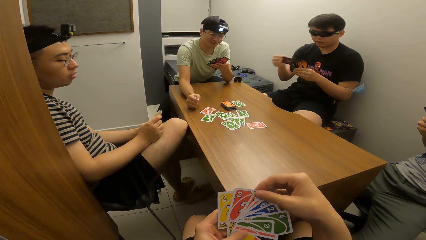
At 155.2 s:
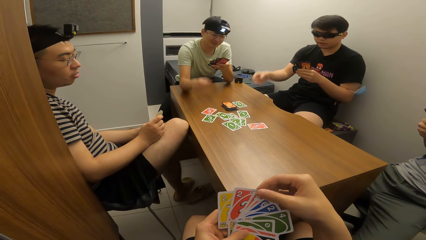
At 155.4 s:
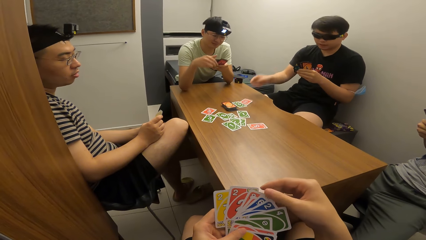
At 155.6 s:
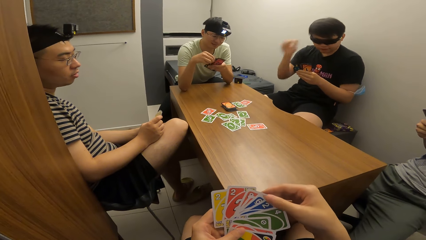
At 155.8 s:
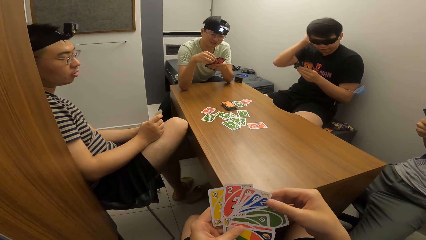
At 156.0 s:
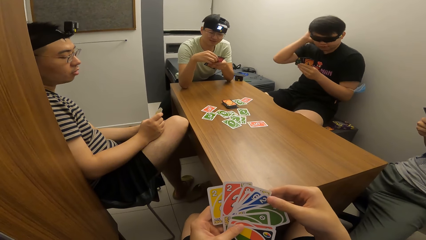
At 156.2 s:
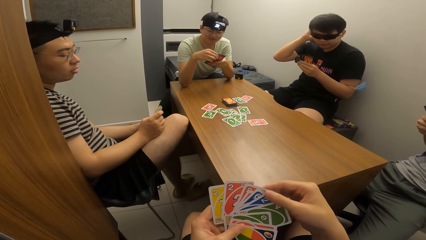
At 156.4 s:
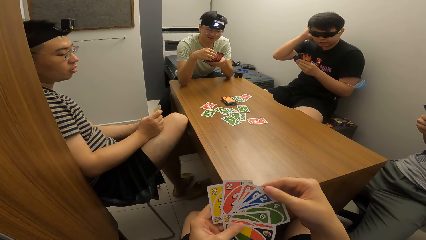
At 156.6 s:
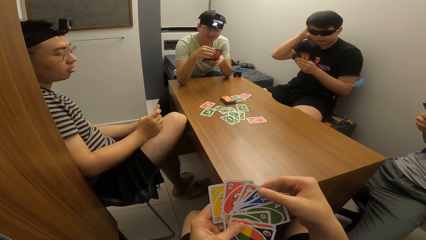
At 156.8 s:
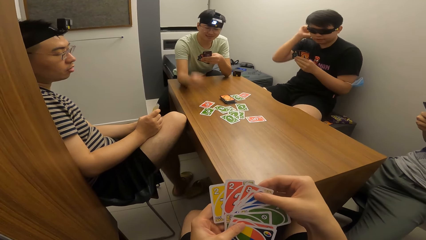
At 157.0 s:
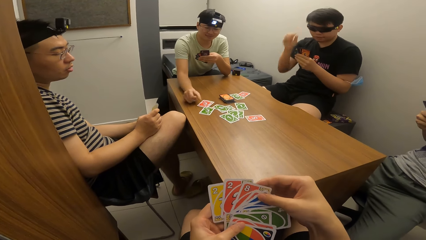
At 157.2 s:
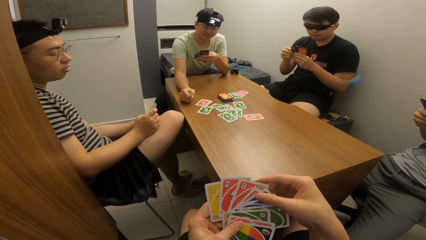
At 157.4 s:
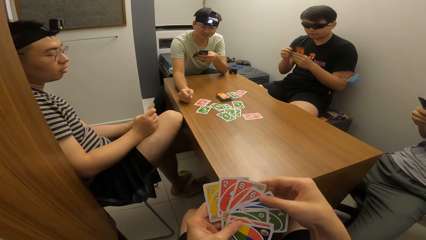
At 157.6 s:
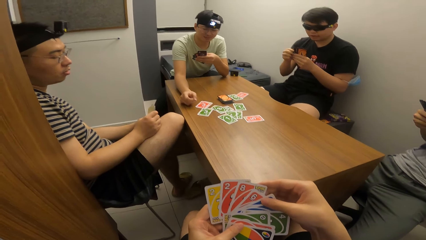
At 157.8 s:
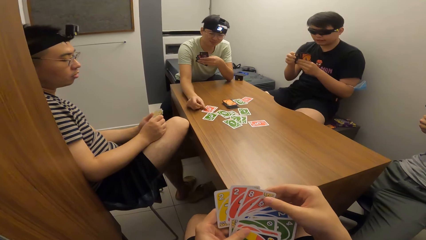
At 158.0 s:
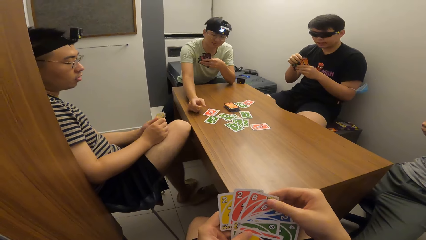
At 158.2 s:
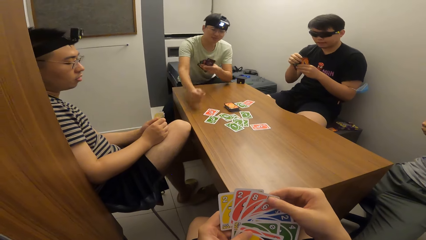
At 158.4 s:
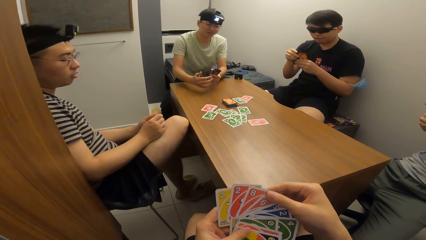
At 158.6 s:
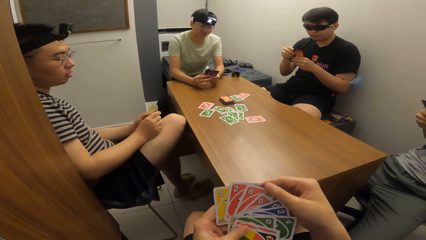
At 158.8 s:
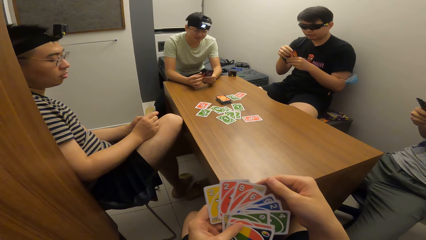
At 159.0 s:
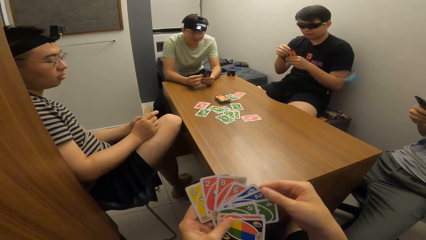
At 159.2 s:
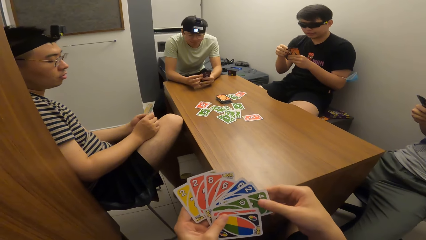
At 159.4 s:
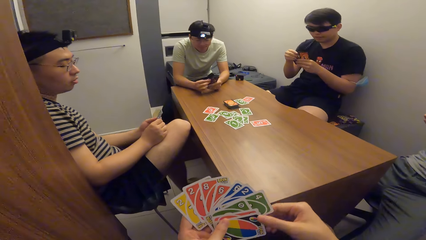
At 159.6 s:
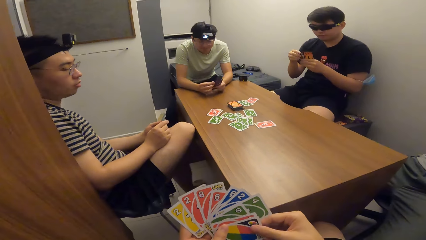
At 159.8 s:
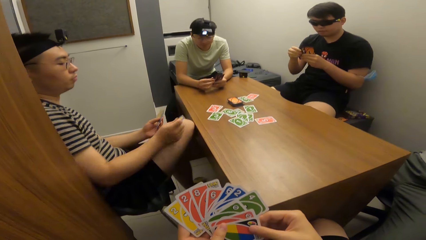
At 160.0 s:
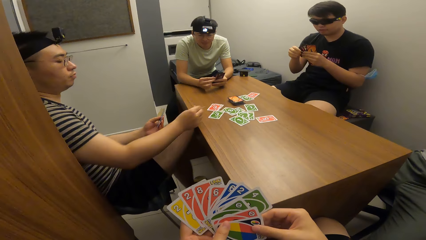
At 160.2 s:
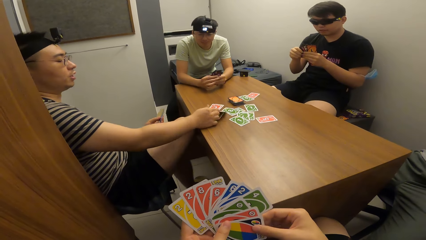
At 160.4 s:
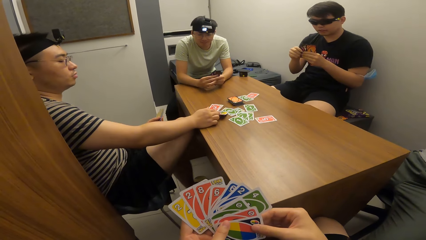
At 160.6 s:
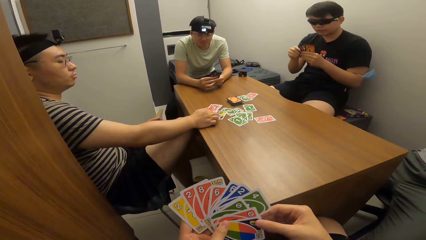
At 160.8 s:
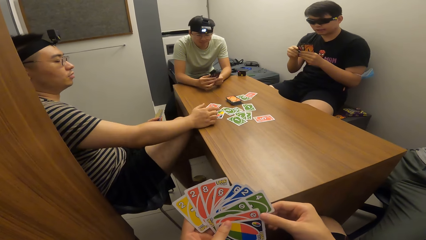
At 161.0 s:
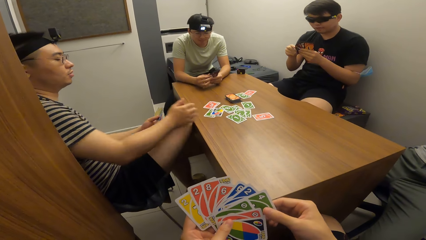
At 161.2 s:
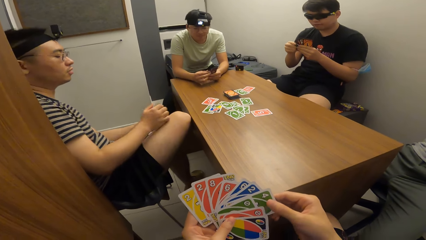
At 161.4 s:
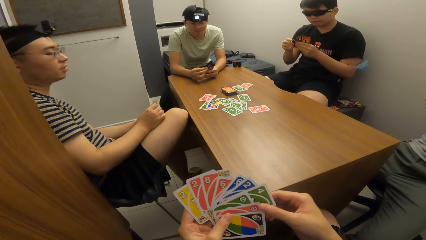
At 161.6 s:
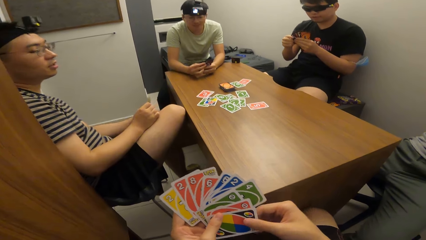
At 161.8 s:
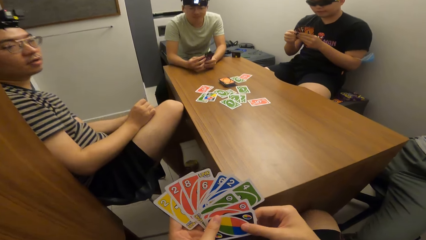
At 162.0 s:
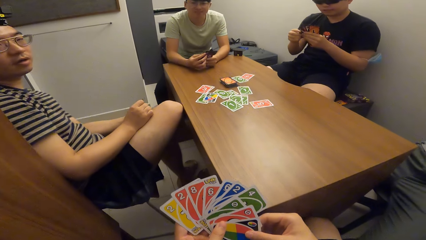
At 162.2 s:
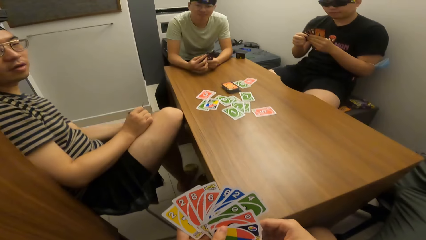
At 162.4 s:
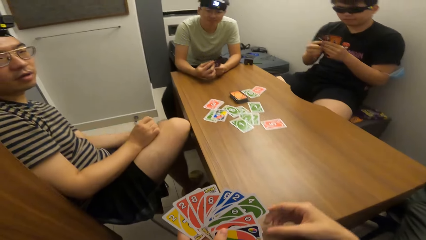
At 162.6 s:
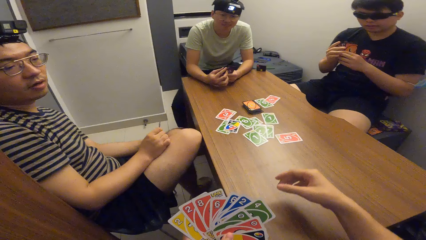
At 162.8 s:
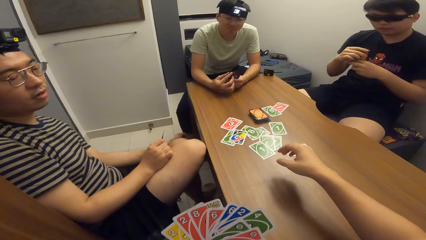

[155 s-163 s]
A man drops a card on the table with his right hand. Another man drops a card on the table with his right hand. A third man drops a card on the table with his right hand.

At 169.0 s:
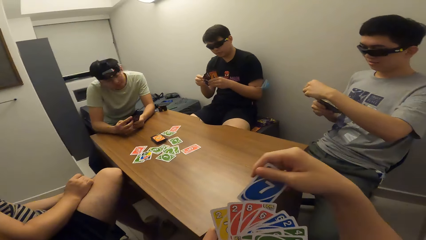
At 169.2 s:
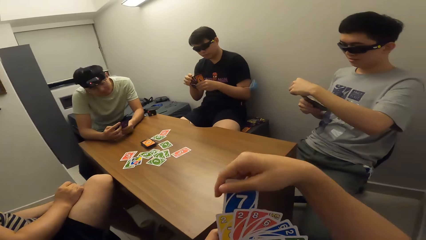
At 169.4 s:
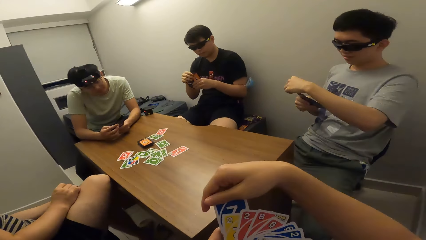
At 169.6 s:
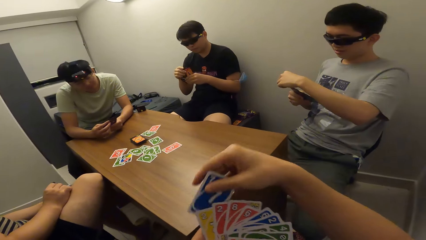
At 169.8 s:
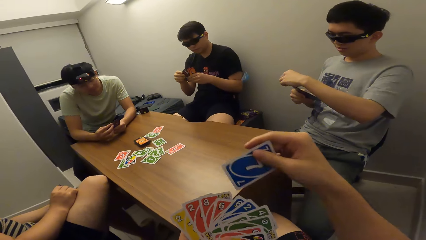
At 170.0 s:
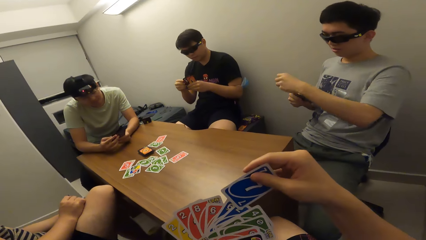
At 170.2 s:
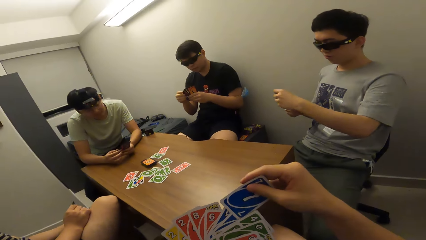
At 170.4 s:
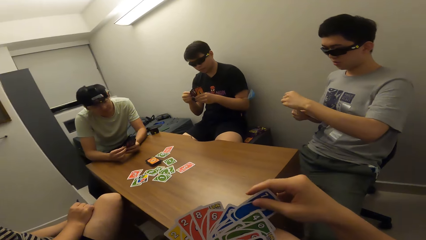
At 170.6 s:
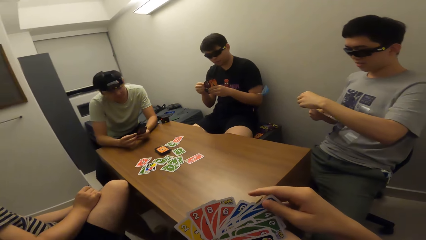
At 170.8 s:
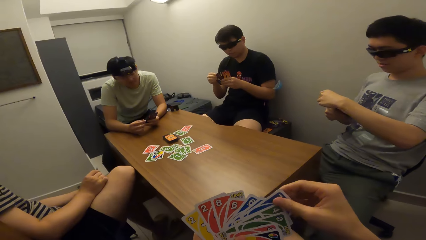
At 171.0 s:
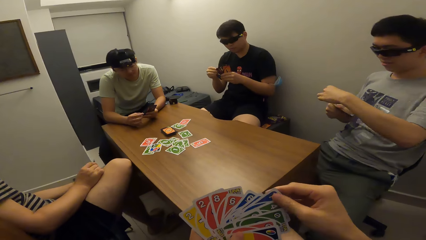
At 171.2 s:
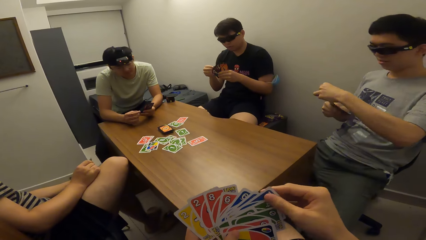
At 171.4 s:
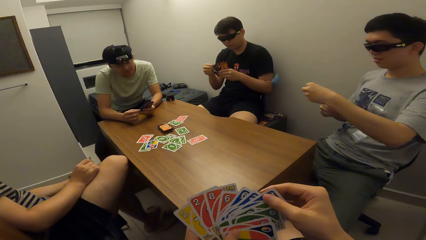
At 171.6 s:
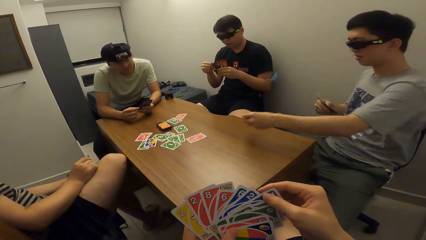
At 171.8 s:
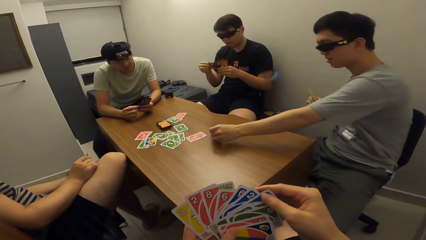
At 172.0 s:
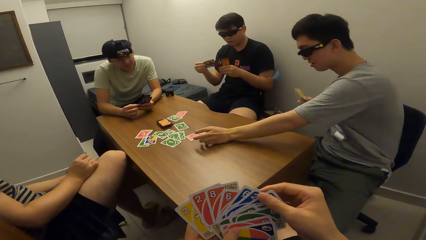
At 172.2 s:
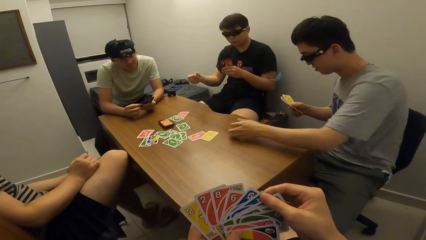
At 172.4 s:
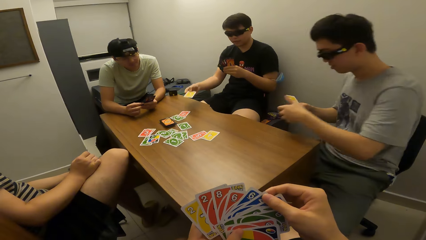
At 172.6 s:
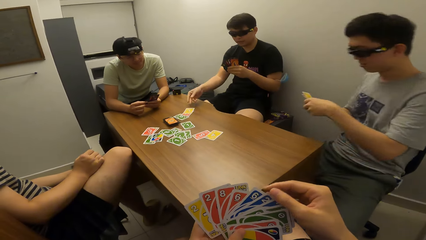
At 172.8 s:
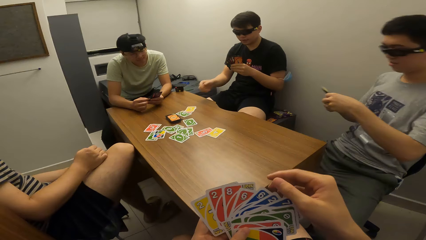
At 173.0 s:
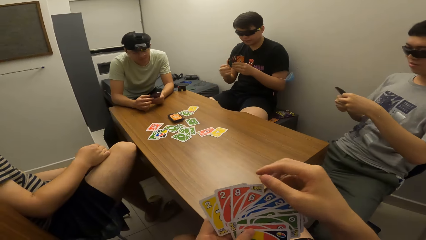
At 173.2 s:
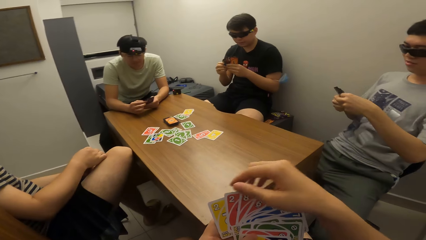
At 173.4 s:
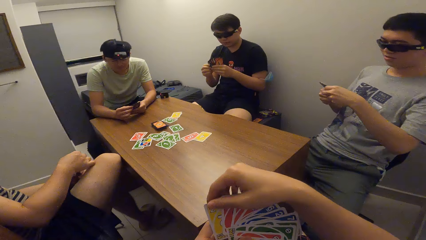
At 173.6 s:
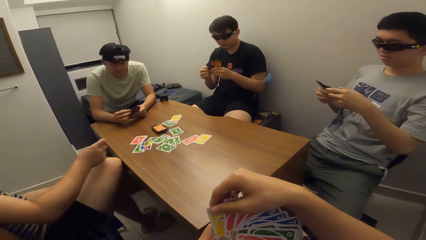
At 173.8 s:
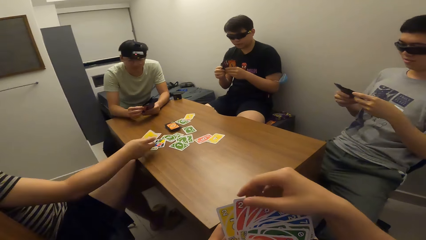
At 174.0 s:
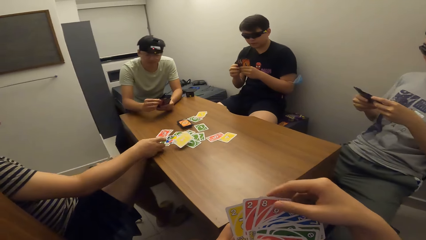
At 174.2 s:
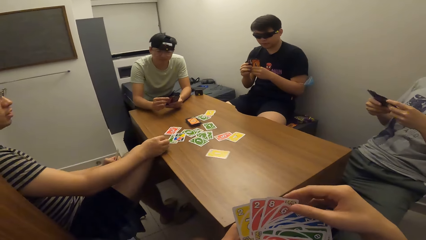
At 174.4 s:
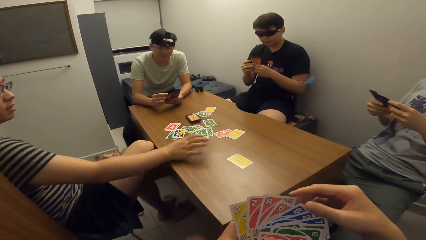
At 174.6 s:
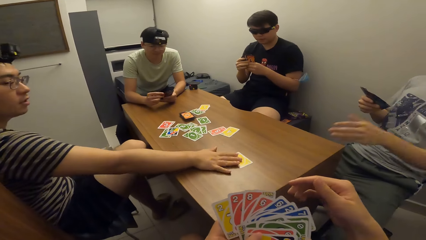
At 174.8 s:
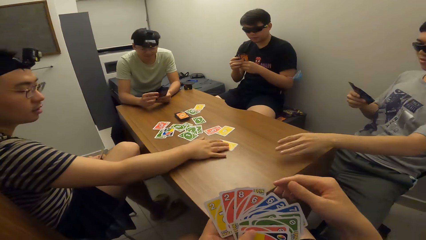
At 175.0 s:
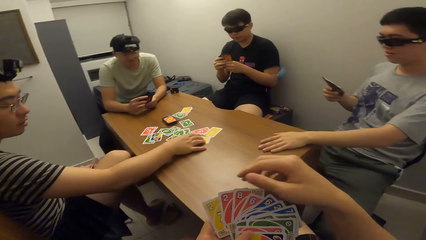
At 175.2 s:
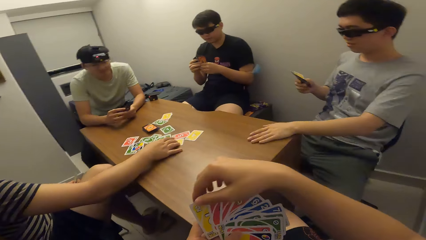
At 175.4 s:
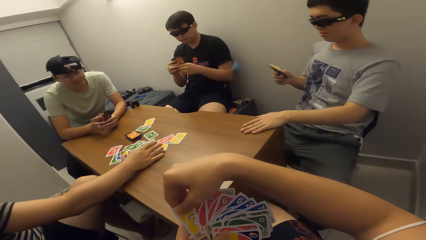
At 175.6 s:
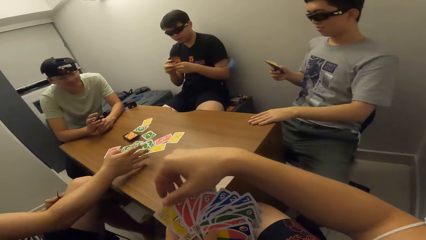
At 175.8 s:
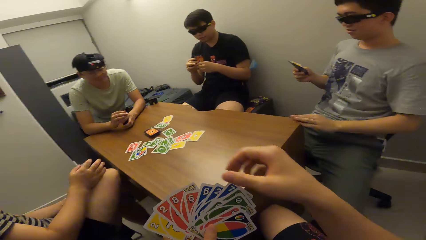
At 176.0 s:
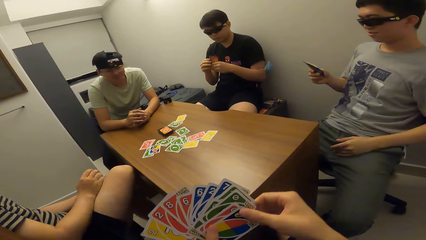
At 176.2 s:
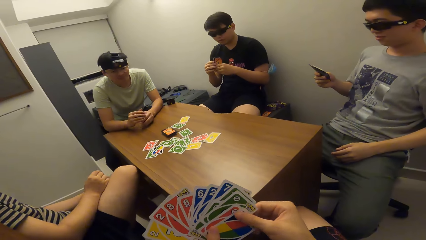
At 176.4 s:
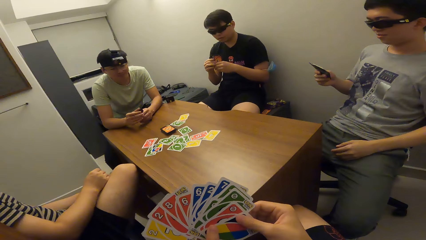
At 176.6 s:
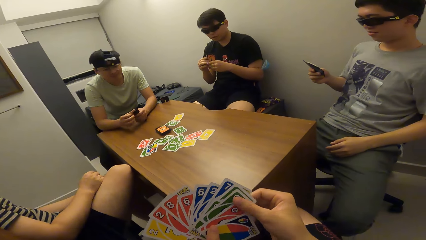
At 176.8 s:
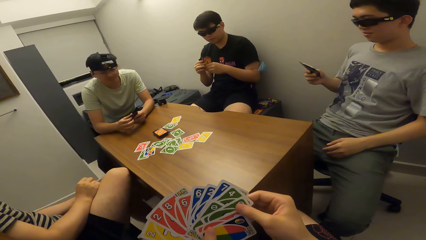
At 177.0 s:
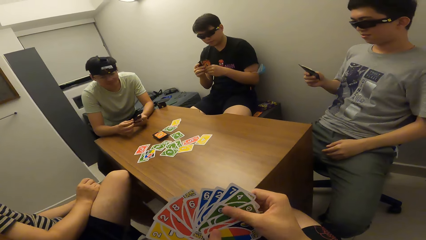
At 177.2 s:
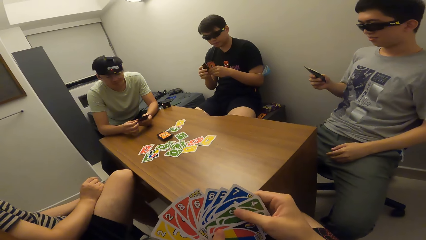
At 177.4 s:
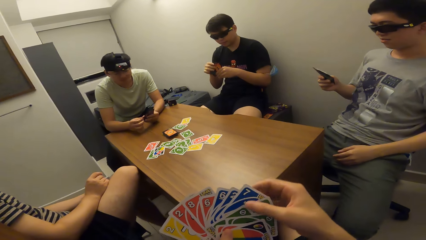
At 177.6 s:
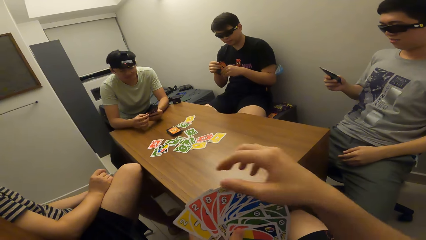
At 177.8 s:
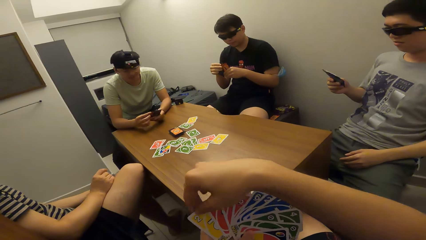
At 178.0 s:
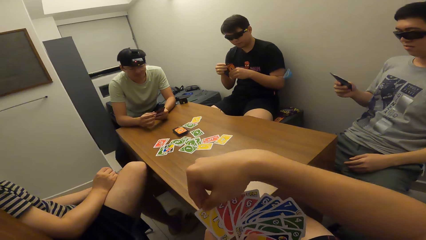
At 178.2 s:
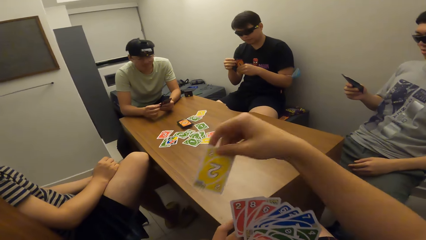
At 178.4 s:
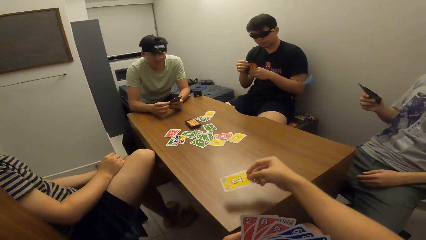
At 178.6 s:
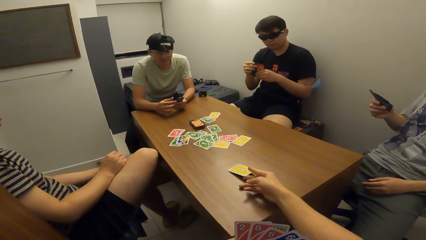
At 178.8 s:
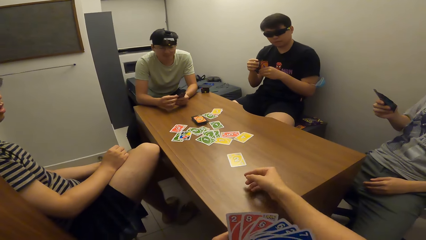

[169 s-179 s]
The camera wearer adds a card to the cards in his left hand. A man drops a card on the table with his left hand. Another man drops a card on the table with his right hand. A third man drops a card on the table with his right hand, and moves the card on the table with his right hand. The camera wearer drops a card on the table with his right hand.
